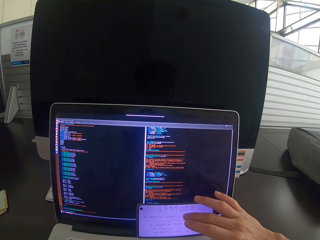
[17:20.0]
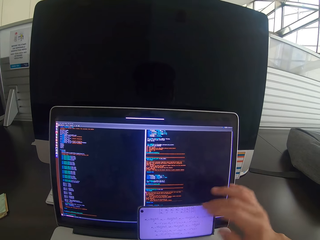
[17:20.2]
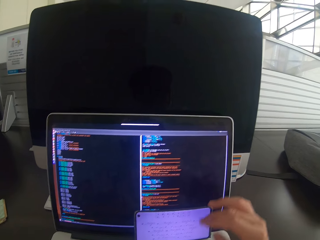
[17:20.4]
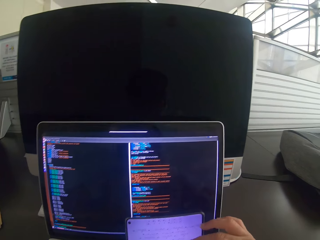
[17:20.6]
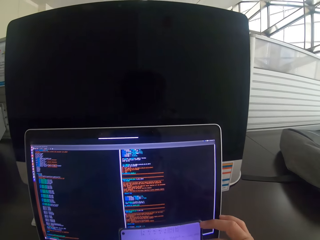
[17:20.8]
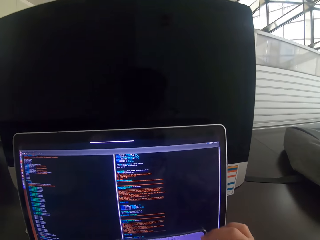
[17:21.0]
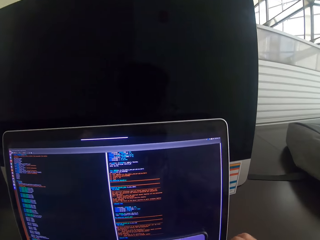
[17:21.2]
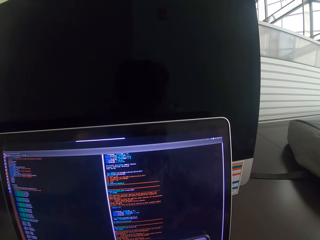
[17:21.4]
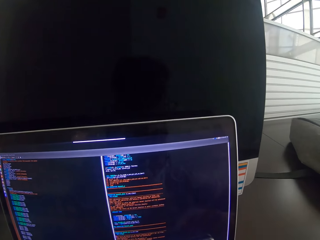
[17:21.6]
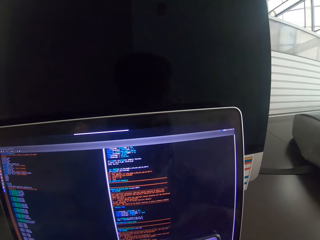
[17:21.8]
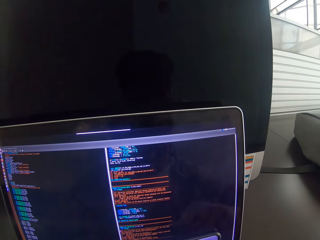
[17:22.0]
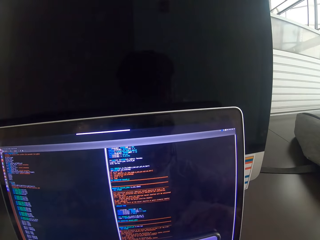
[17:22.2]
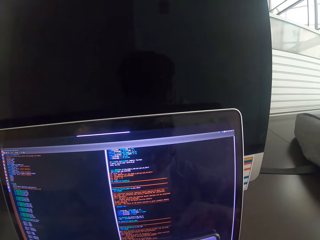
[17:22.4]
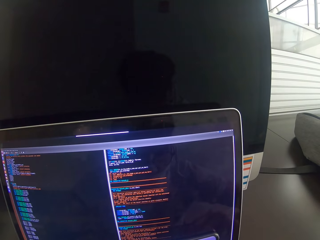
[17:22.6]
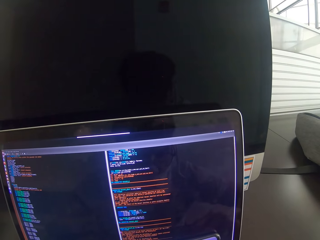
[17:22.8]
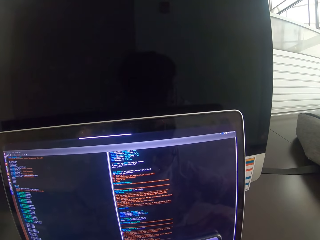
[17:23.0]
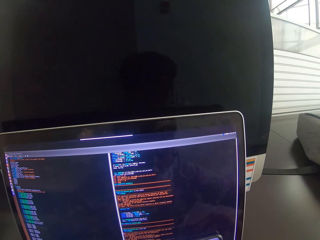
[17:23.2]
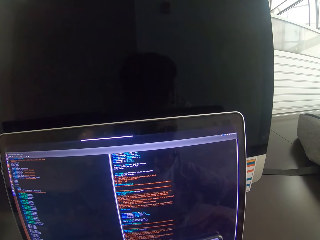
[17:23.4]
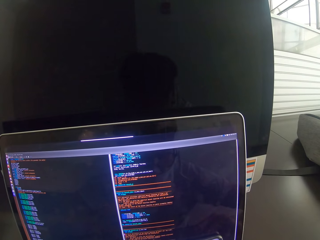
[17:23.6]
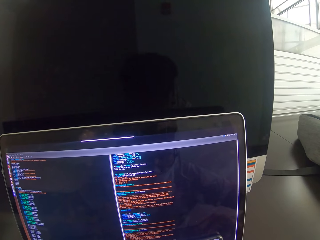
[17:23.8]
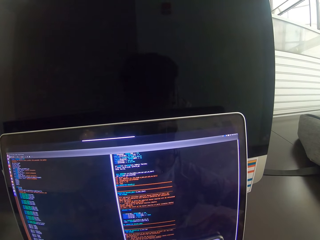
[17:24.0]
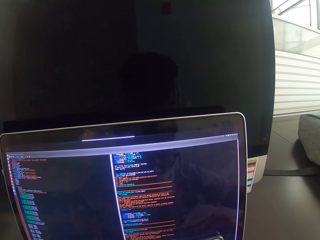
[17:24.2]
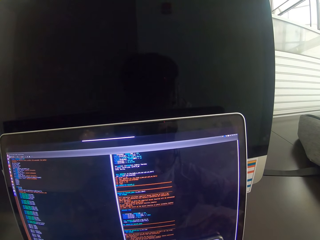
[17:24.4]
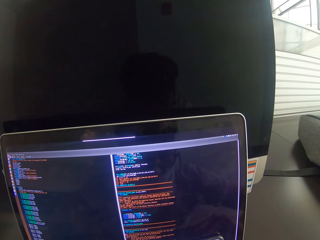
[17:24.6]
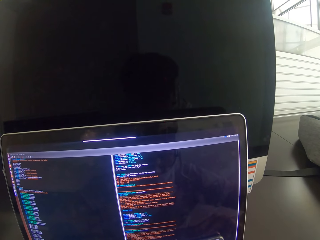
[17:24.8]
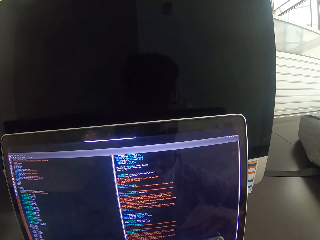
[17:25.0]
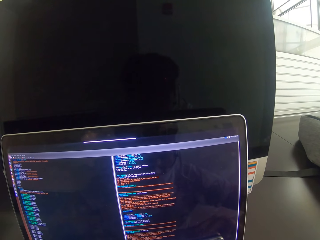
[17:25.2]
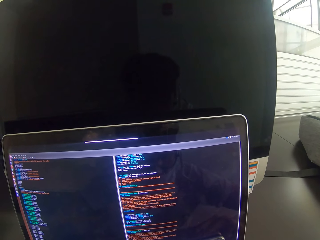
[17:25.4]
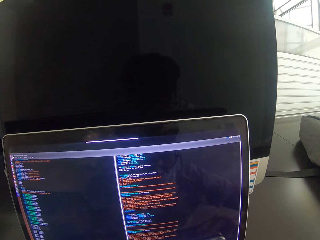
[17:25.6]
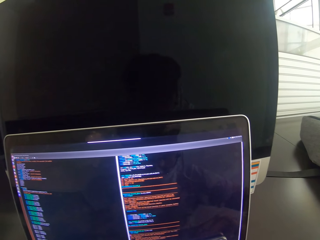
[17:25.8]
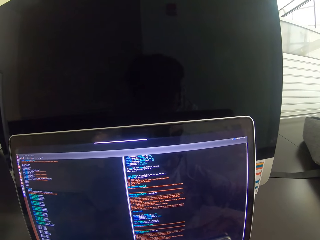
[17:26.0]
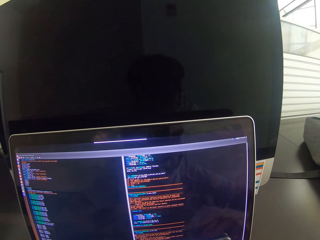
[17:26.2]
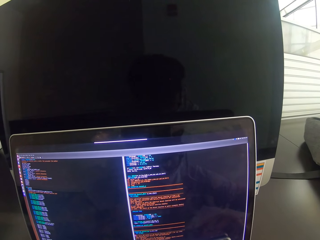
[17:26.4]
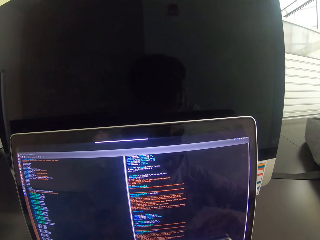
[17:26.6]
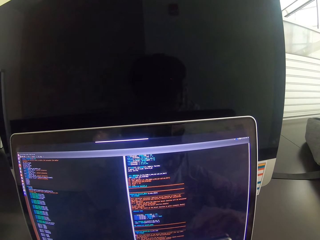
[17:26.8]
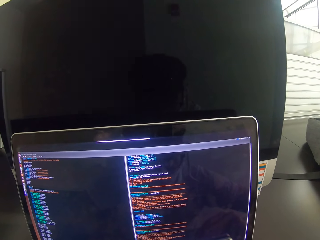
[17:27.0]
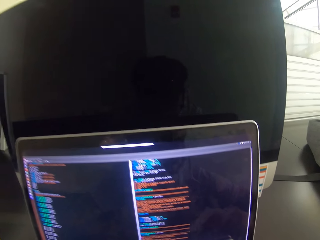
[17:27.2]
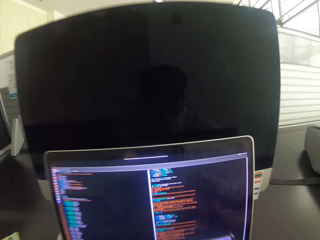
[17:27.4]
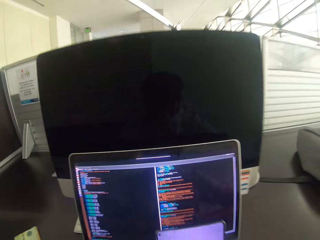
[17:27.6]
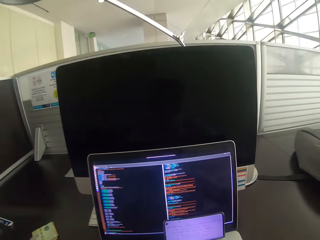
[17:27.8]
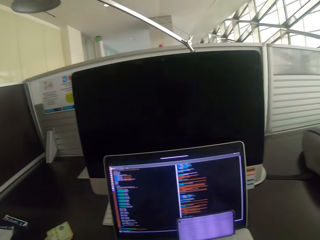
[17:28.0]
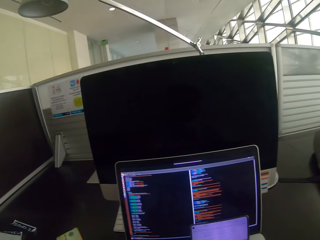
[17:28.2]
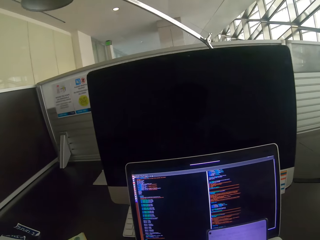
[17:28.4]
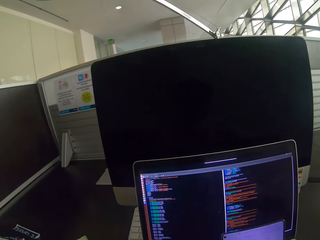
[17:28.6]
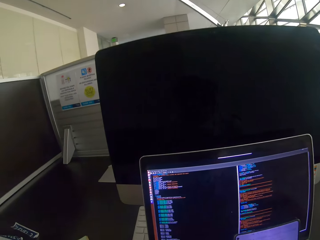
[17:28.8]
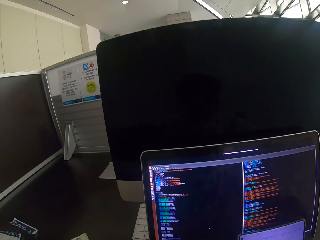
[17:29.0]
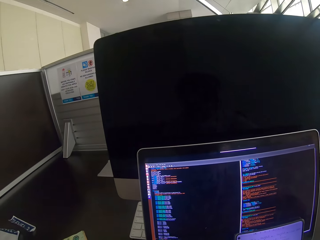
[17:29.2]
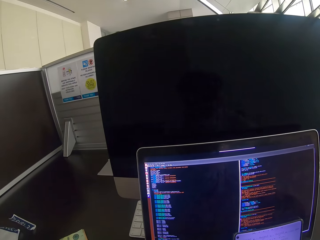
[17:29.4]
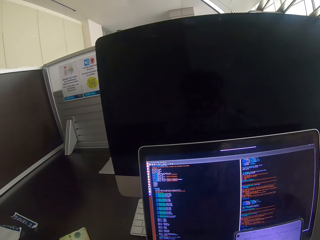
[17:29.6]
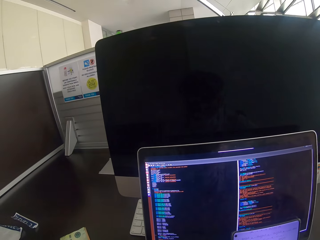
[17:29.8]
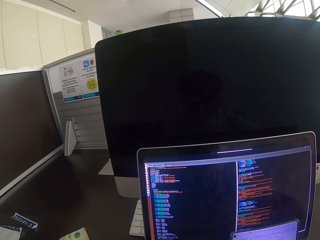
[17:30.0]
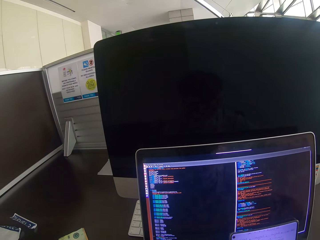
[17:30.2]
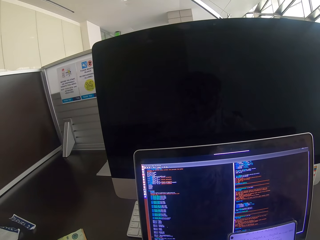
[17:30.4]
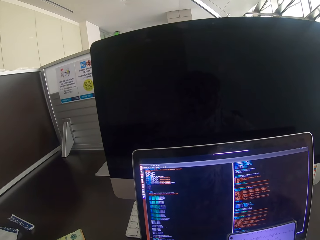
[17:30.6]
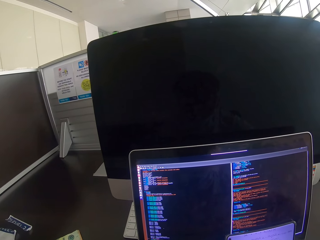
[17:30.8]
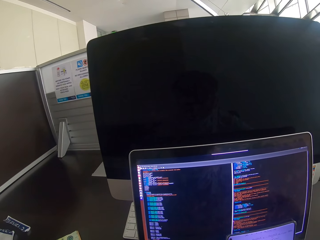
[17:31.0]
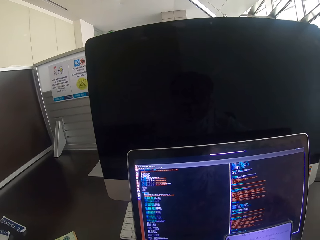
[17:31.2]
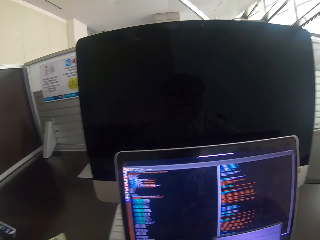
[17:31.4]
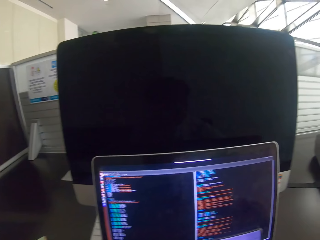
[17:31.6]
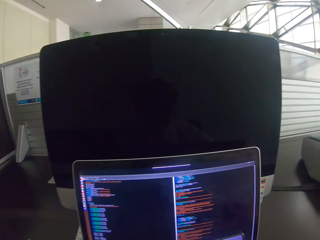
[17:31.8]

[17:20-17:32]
The camera wearer looks at the laptop screen.

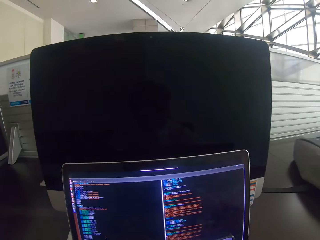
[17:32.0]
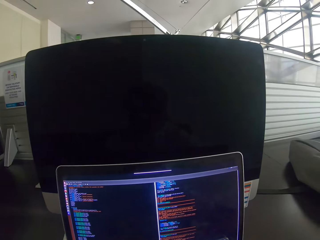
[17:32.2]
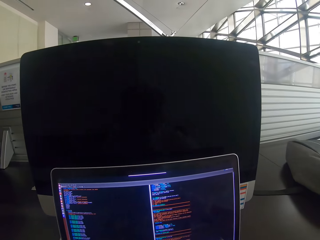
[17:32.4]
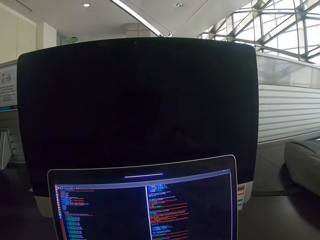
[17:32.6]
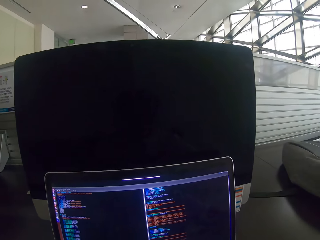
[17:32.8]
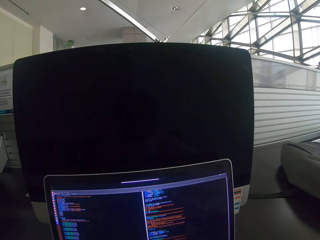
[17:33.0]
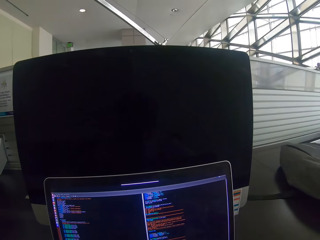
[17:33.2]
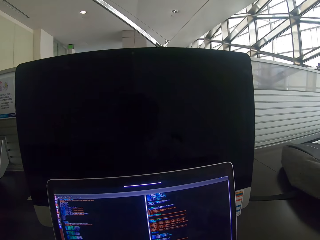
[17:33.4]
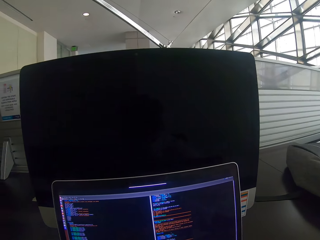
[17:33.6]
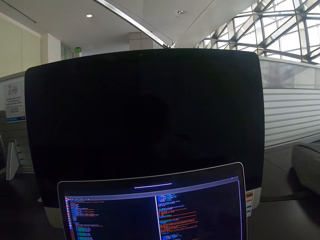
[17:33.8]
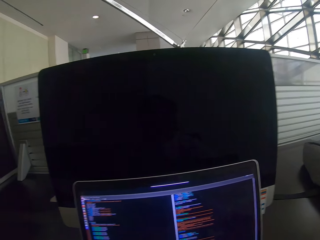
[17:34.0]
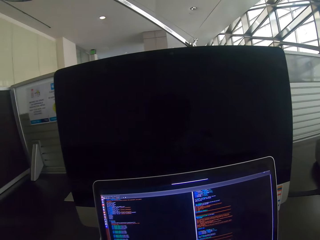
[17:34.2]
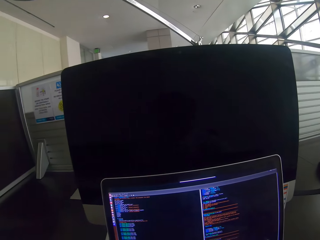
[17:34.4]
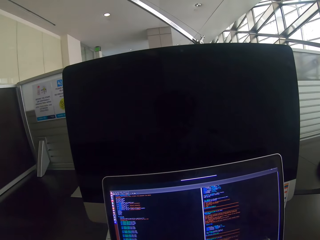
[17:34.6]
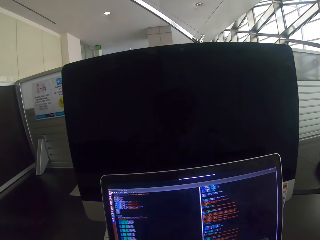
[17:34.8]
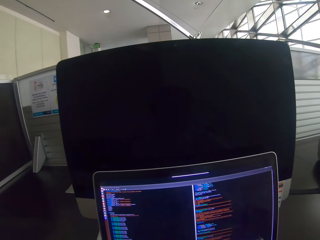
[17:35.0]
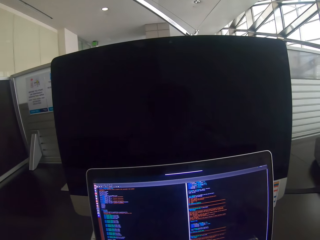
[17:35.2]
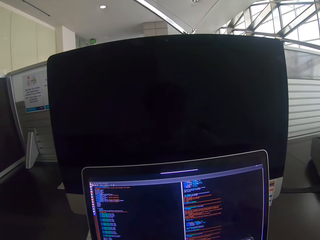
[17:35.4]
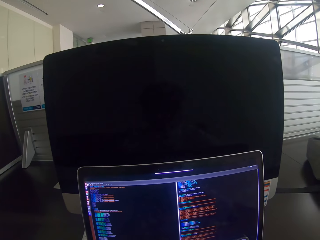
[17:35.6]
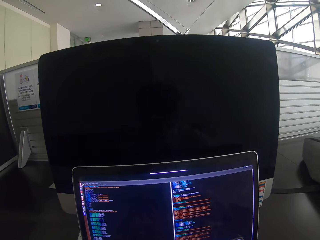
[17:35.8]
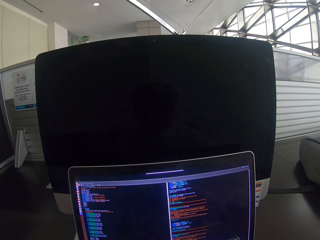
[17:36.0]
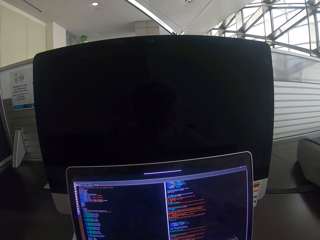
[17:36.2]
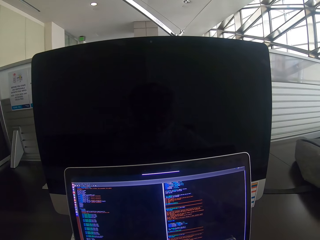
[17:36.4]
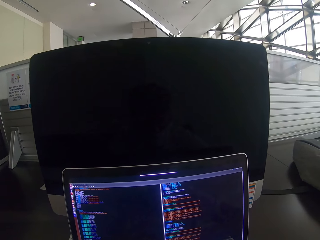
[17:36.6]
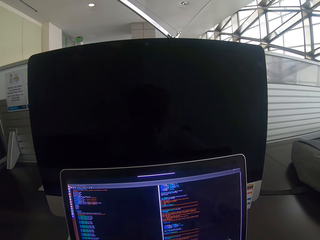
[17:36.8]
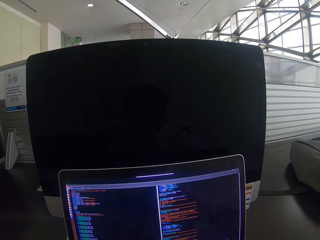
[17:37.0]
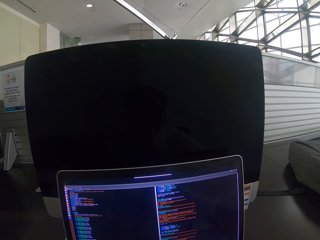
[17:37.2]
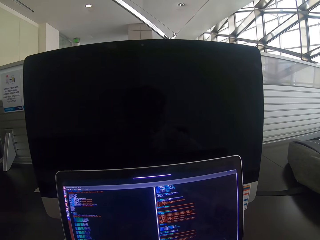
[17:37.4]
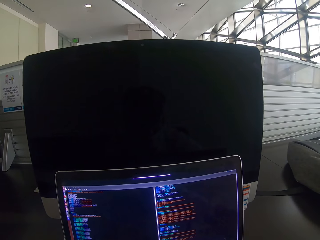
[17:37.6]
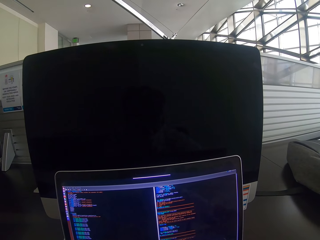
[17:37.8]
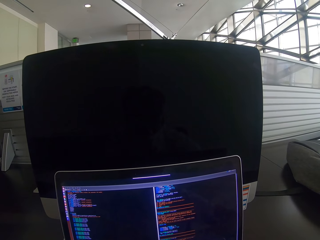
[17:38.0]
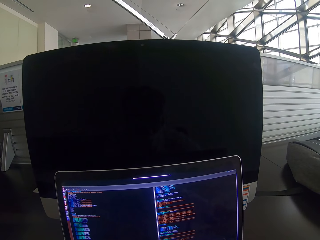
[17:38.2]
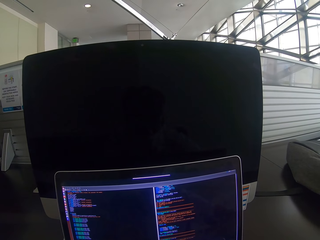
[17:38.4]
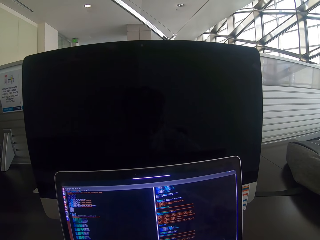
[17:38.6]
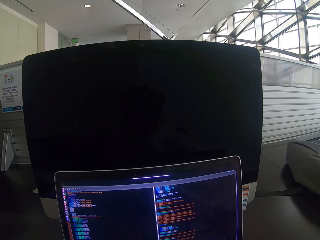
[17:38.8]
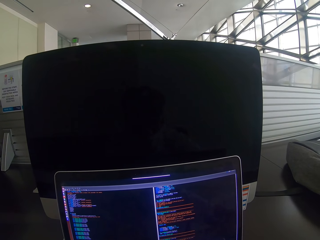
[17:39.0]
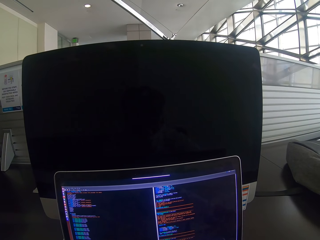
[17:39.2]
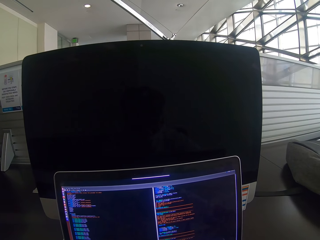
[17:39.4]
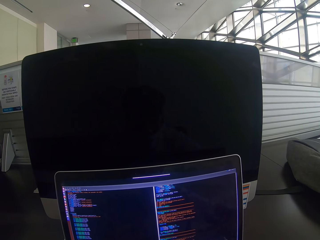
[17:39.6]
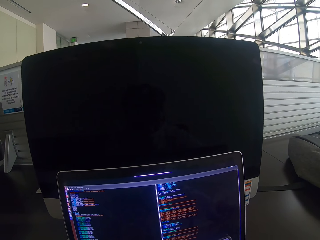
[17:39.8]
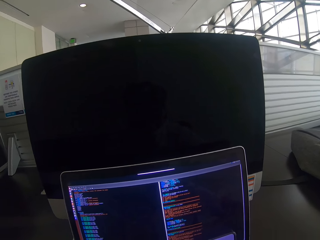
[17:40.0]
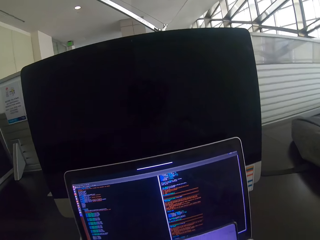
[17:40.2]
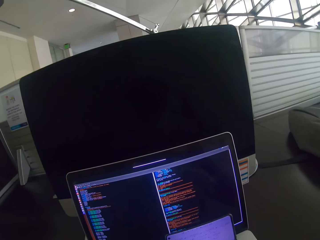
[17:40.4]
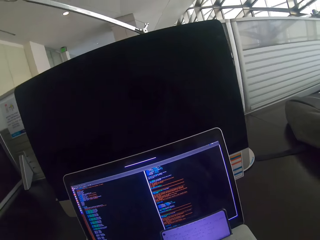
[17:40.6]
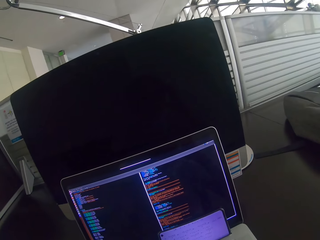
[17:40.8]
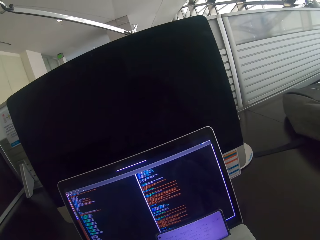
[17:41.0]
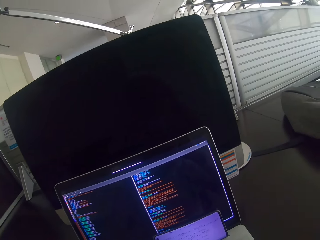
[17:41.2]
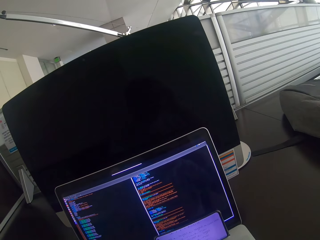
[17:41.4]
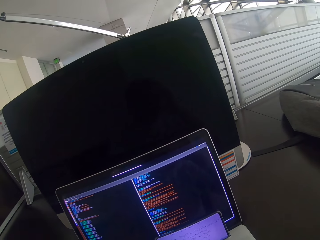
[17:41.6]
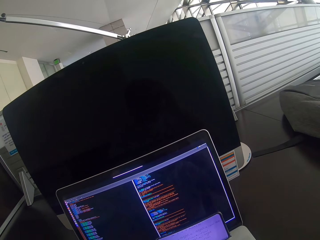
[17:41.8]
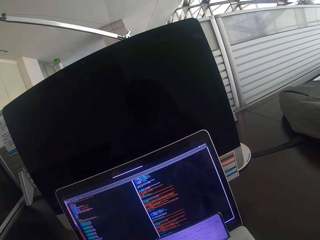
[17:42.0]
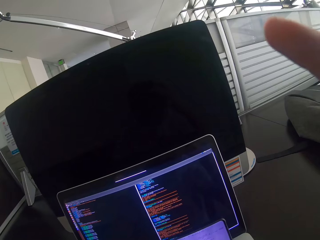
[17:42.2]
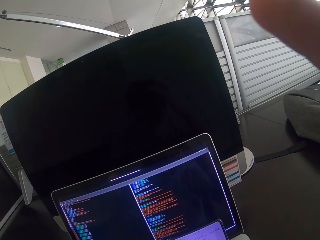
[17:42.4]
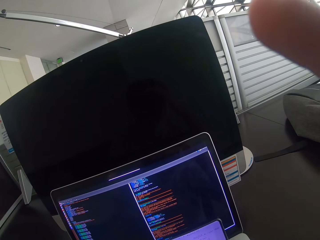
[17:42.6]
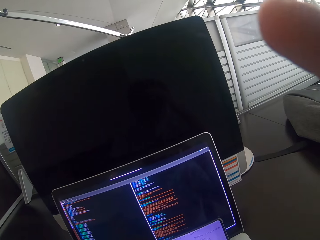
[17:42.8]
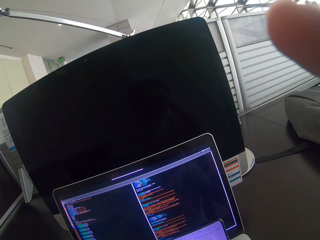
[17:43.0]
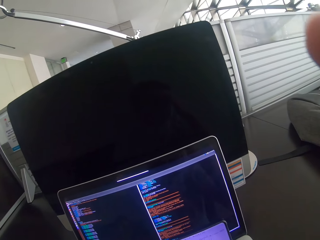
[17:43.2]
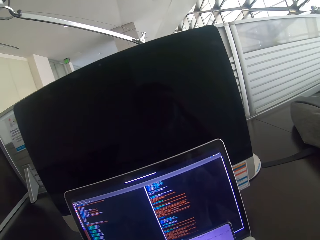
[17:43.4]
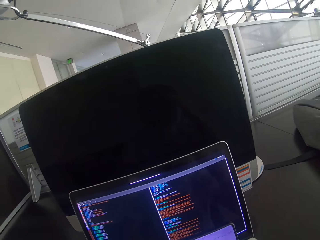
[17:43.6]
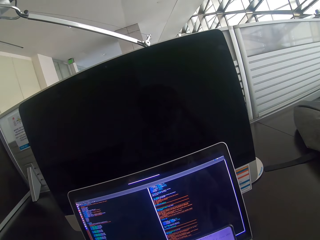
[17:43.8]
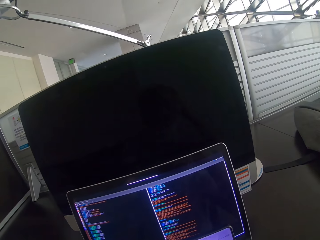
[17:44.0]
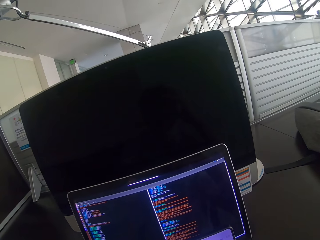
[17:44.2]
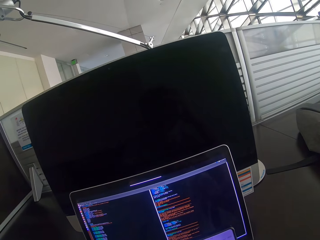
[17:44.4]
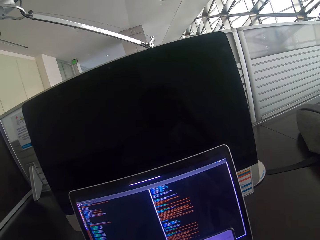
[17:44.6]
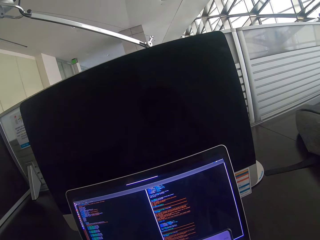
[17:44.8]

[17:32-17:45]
The camera wearer looks around and raises a hand.
